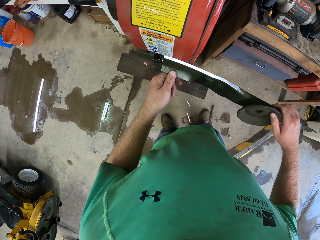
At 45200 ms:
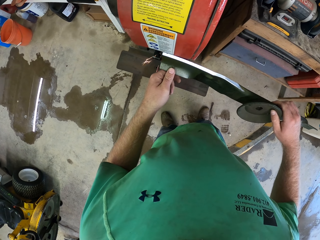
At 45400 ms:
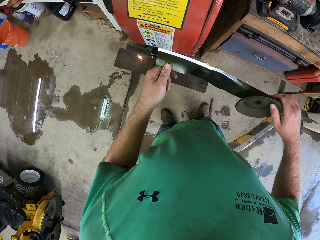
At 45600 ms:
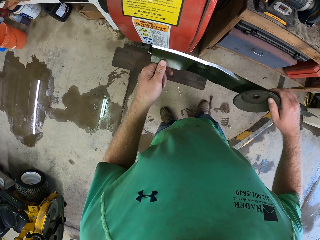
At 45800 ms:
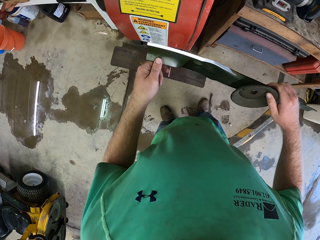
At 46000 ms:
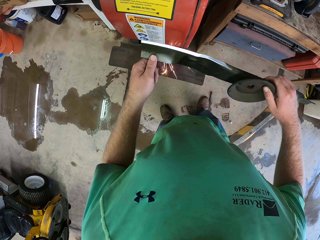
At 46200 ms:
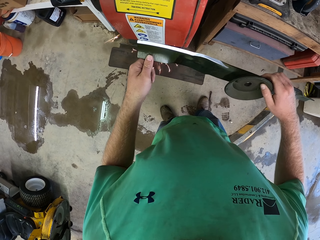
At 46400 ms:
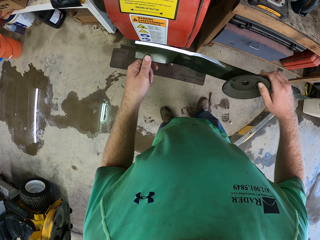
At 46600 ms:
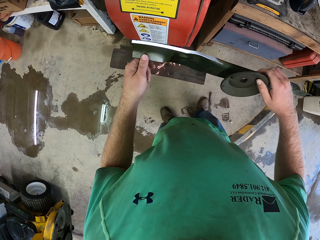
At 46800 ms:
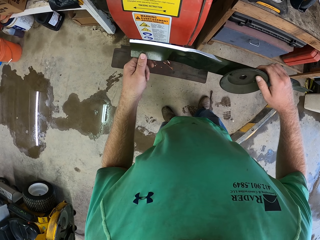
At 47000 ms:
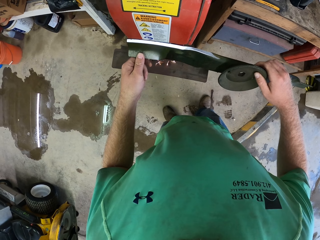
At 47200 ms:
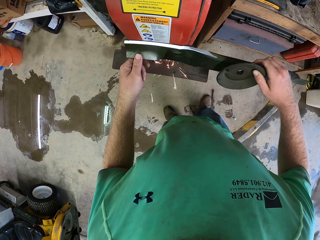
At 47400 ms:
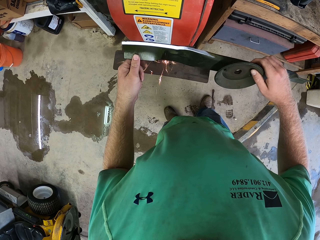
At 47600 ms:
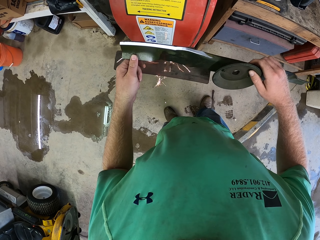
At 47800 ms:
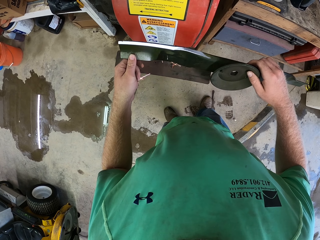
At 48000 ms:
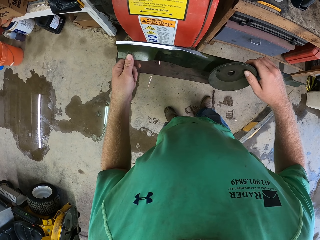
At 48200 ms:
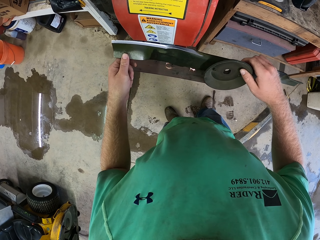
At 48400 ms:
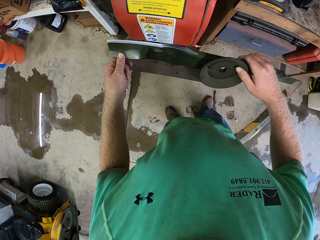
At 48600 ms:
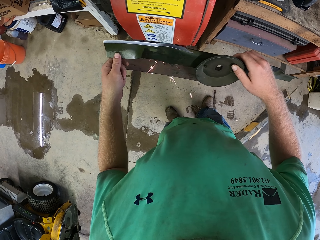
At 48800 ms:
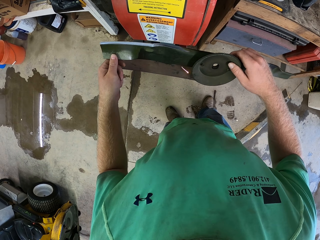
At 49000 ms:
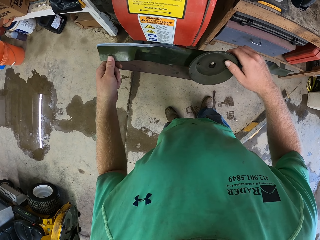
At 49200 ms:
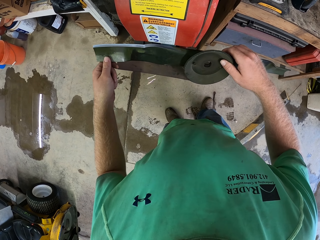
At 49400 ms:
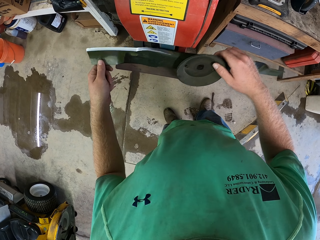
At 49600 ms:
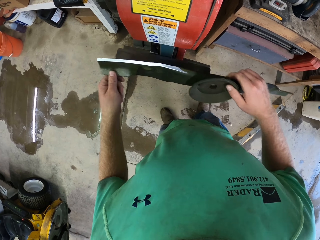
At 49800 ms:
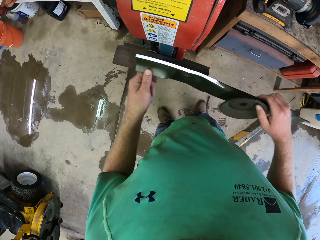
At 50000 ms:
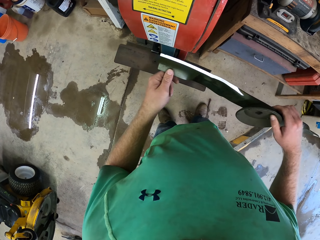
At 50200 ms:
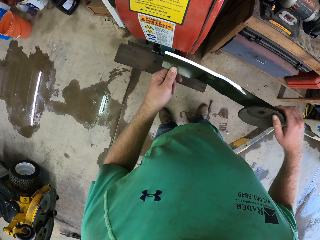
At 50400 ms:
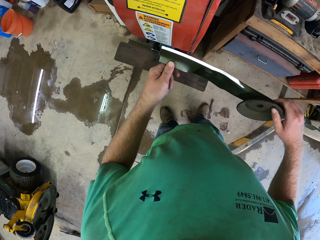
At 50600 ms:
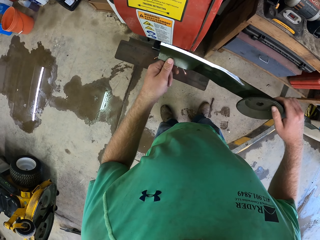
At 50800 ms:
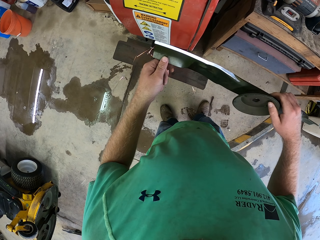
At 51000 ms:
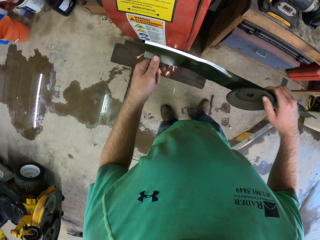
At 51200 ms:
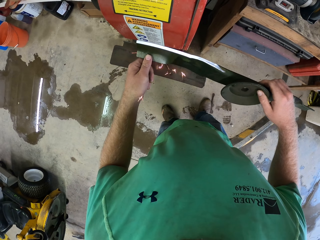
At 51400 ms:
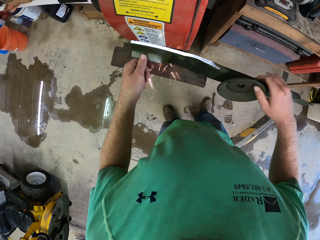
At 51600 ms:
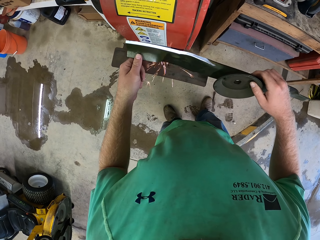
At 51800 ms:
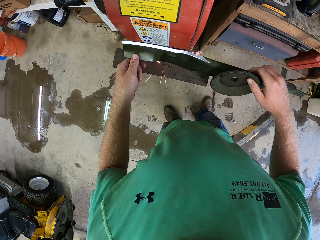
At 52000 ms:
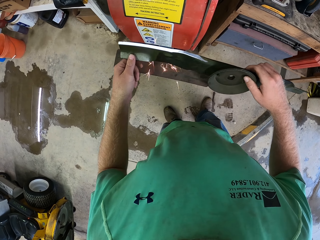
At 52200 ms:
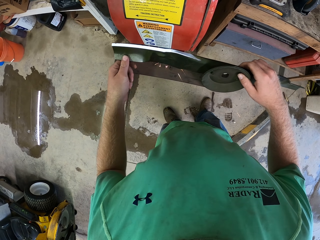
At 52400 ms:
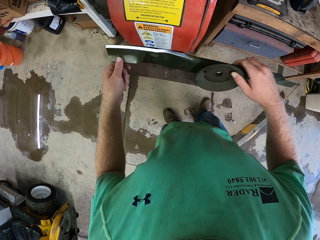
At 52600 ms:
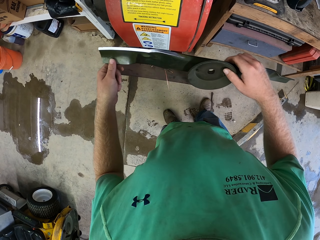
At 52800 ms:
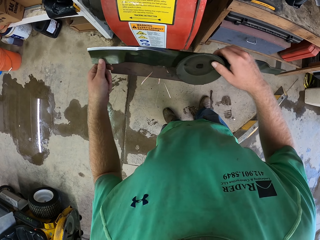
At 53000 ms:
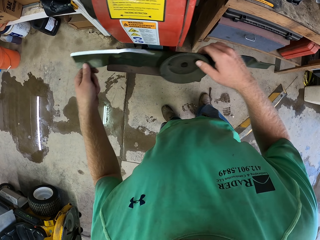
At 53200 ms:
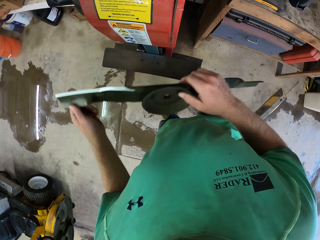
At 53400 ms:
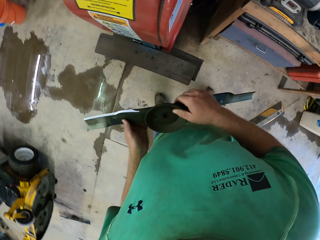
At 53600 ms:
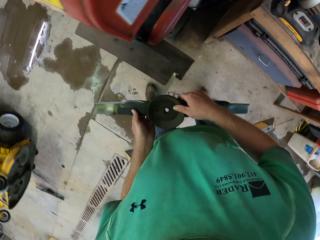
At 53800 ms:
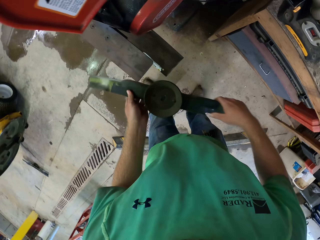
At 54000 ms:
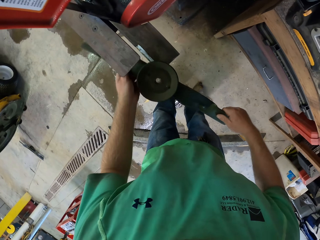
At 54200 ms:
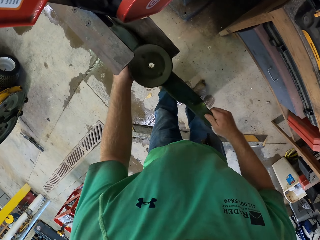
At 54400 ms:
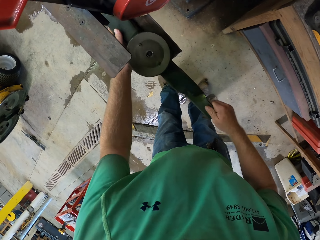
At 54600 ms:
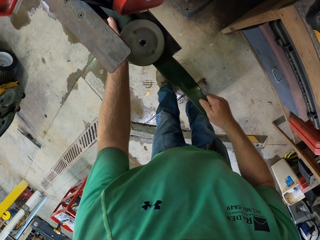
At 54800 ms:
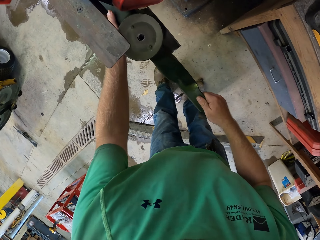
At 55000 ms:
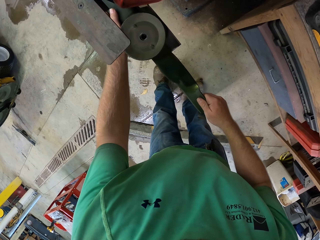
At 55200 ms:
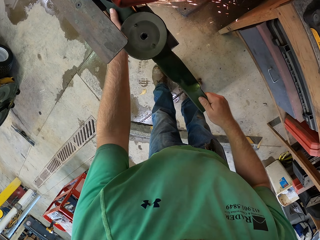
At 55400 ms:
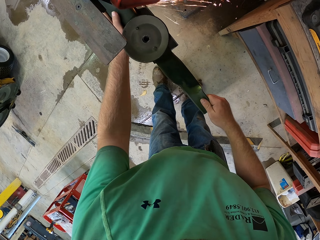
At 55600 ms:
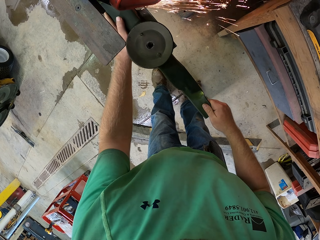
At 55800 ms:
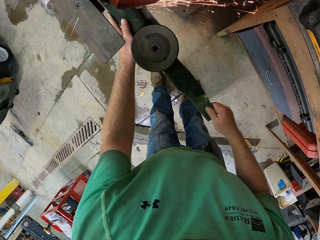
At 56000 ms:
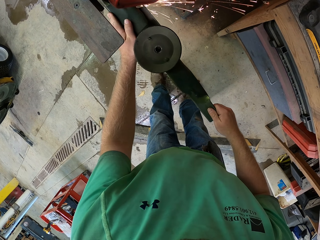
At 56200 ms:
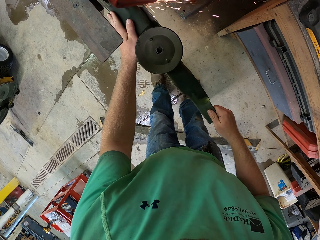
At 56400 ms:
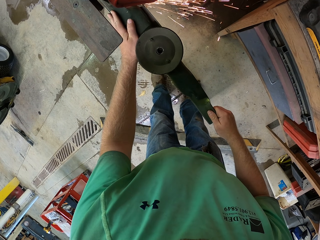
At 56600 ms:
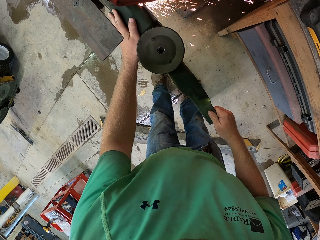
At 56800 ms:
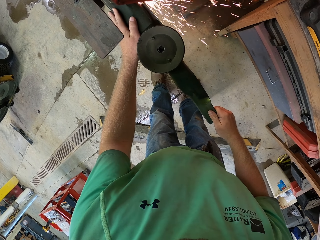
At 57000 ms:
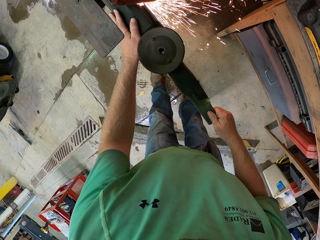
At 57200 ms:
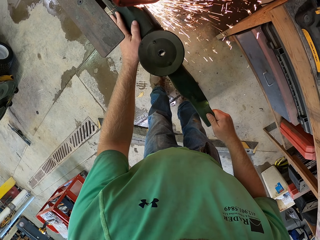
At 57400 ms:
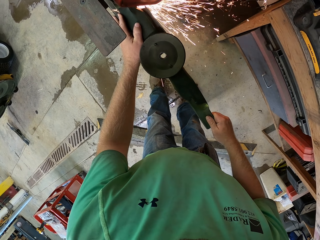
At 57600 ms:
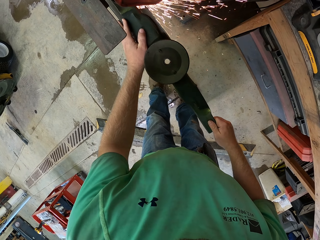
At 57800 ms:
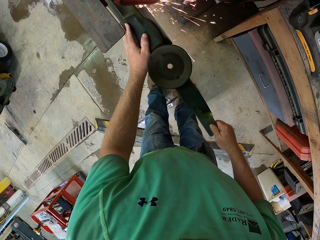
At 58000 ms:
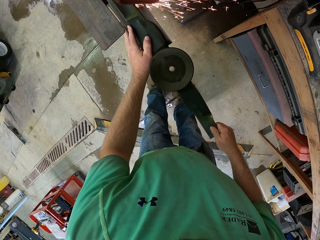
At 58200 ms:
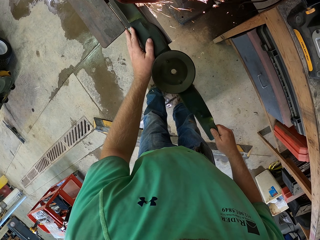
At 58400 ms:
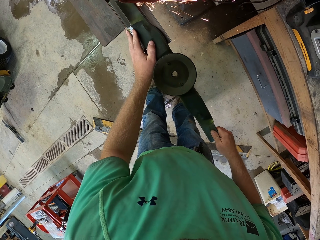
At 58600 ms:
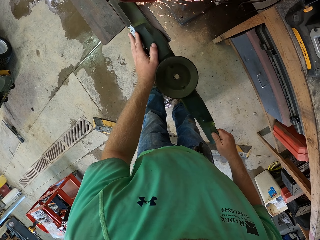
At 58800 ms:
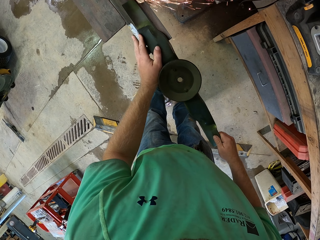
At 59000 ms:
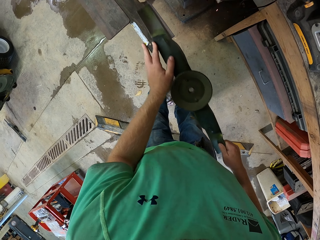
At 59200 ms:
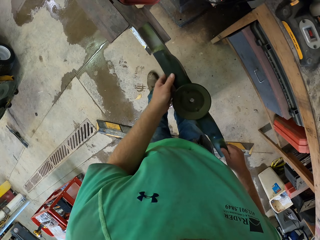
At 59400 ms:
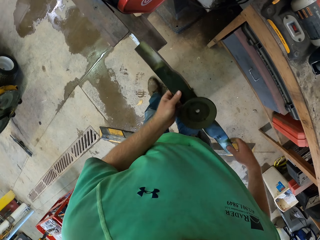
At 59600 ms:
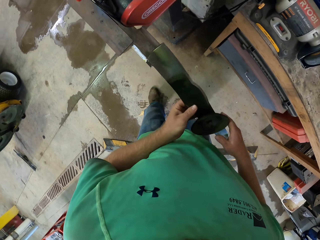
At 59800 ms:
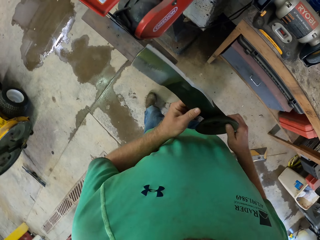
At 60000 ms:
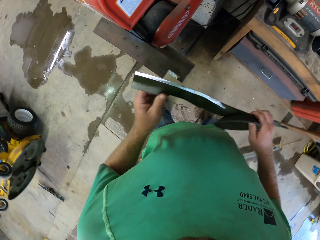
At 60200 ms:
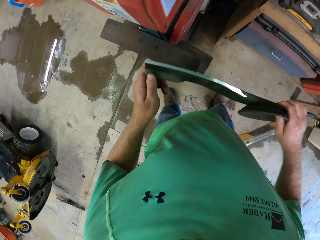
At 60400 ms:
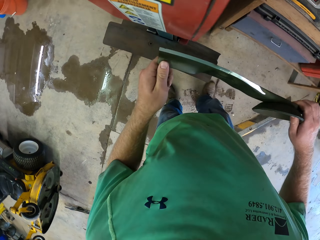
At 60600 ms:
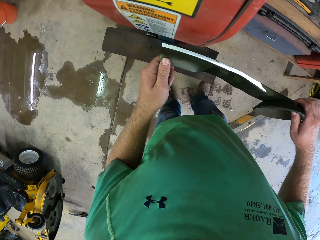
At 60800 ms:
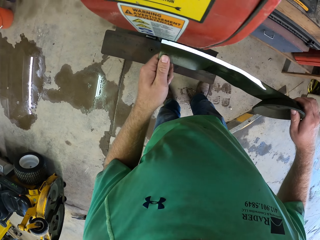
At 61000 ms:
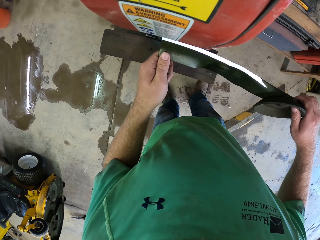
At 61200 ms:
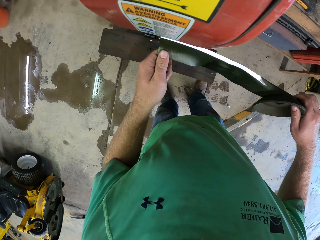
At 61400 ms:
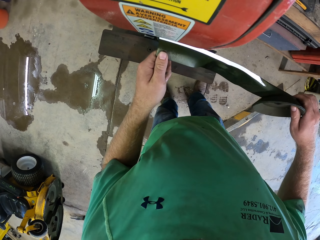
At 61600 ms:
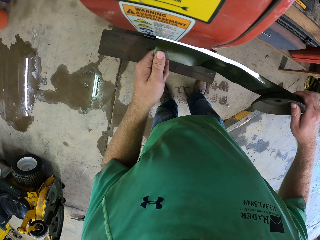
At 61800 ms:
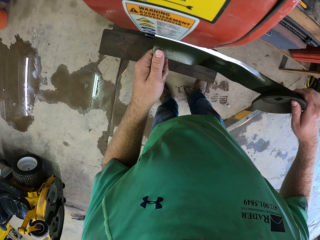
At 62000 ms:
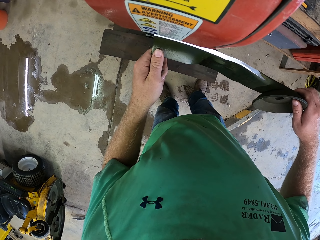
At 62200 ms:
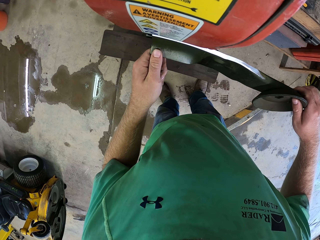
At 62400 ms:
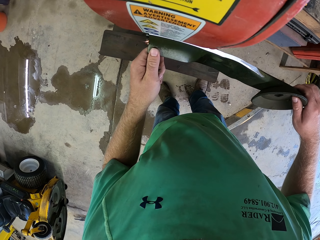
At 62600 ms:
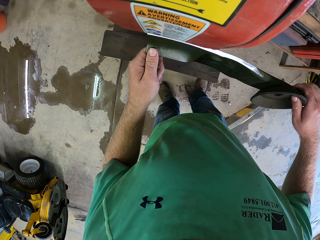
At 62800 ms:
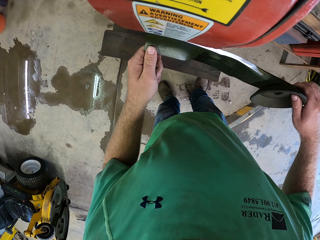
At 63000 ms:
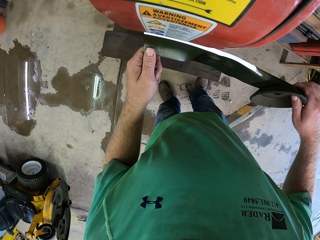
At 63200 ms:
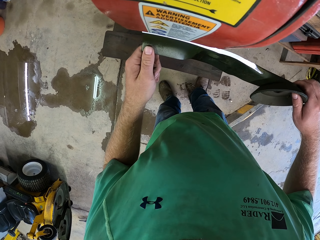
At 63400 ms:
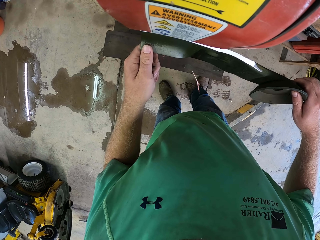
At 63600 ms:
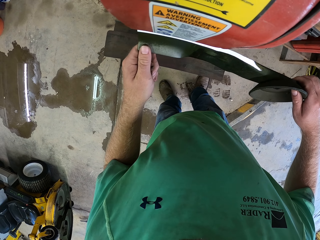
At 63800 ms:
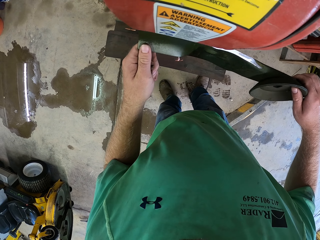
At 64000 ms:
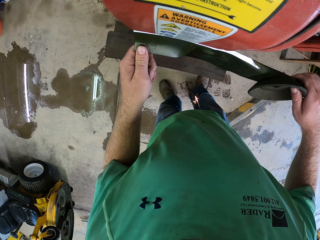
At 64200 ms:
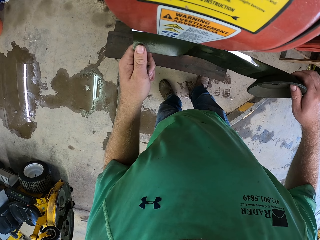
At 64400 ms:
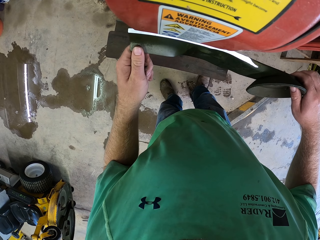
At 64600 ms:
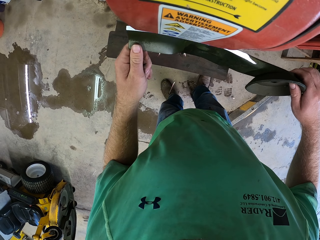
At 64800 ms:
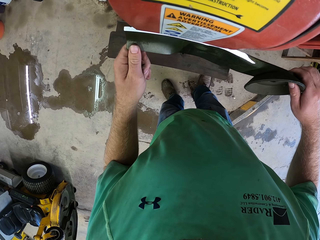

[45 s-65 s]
The camera wearer sharpens the blade with the bench belt sander with both hands. They hold the blade with both hands. They sharpen the blade with the bench belt sander with both hands. They hold the blade with both hands. They sharpen the blade with the bench belt sander with both hands.

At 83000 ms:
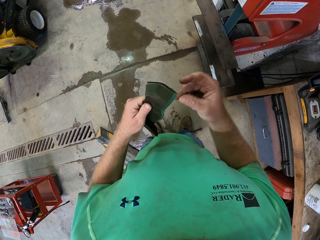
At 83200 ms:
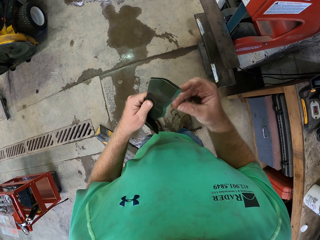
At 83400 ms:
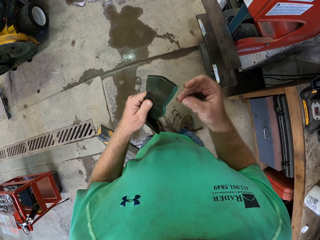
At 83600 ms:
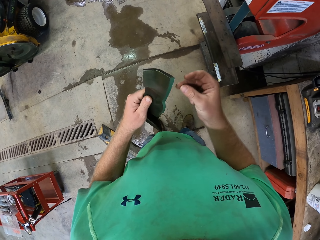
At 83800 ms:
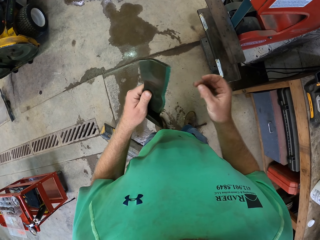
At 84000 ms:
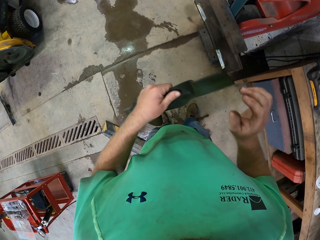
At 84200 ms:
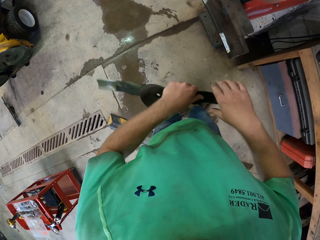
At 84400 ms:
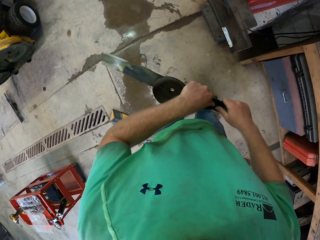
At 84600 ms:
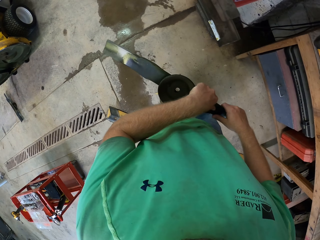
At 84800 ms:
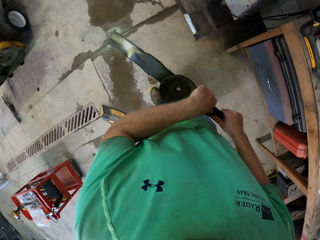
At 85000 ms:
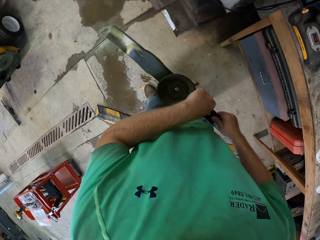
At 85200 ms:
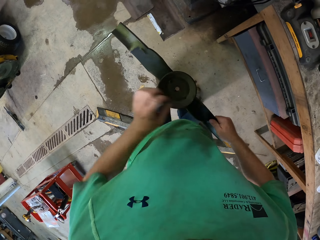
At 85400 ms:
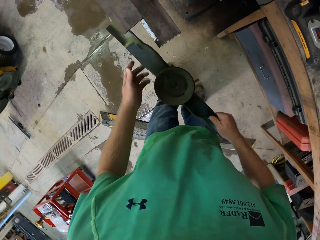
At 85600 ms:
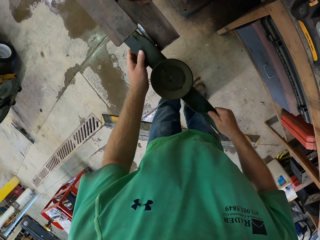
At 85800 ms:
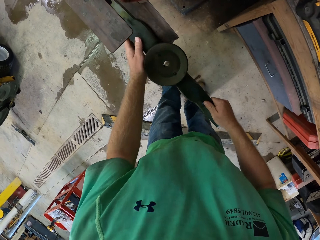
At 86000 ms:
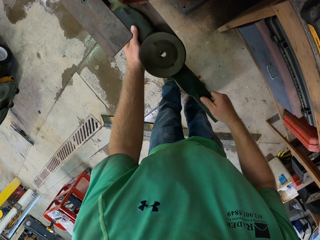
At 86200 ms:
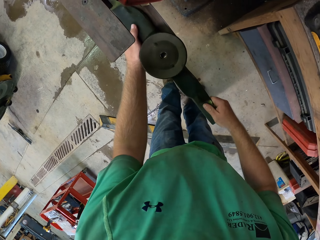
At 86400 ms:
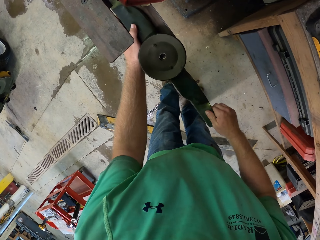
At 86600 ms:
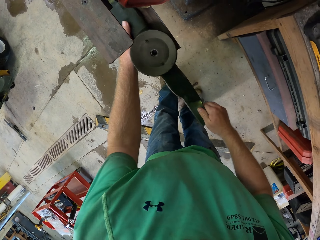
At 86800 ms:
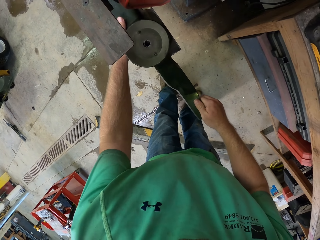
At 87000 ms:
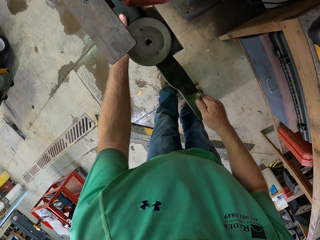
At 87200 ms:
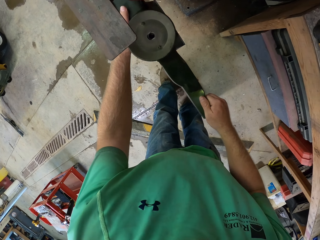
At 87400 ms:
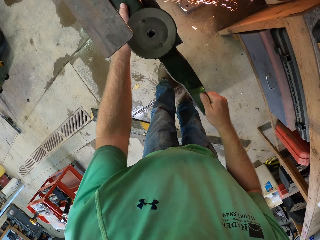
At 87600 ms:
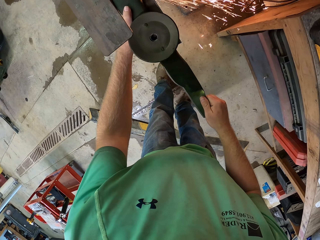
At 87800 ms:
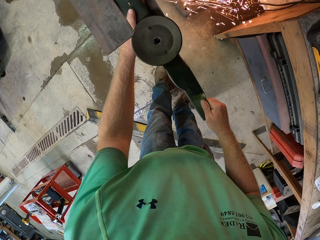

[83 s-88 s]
The camera wearer holds the blade with both hands. They sharpen the blade with the bench belt sander with both hands.
